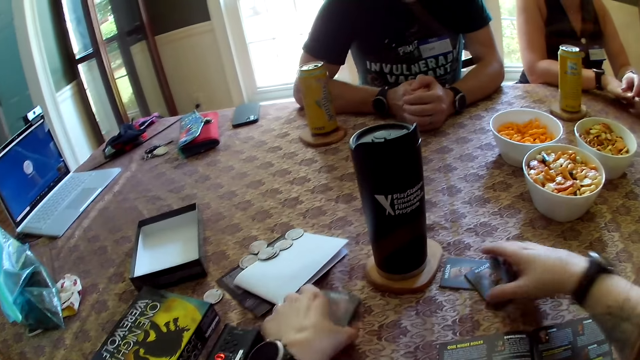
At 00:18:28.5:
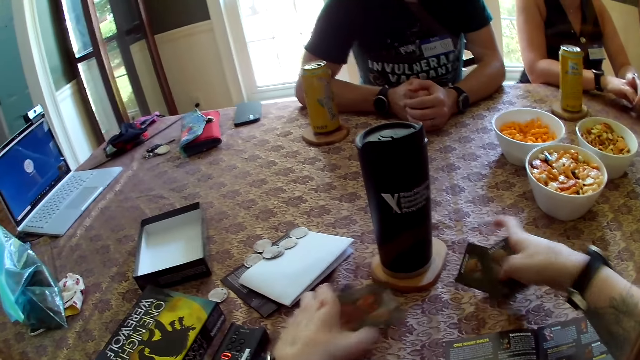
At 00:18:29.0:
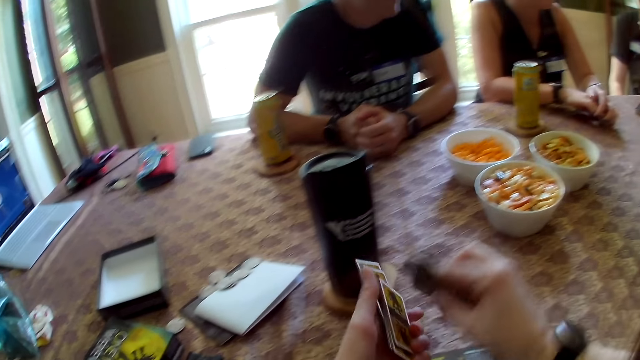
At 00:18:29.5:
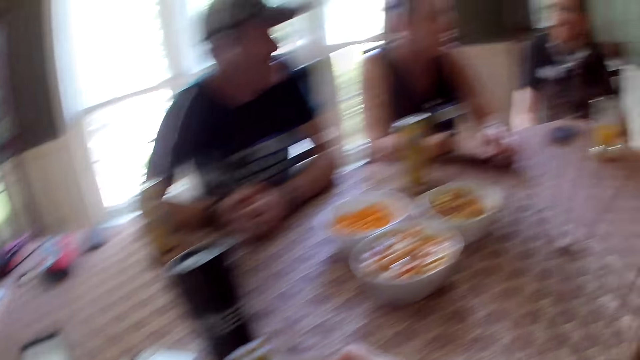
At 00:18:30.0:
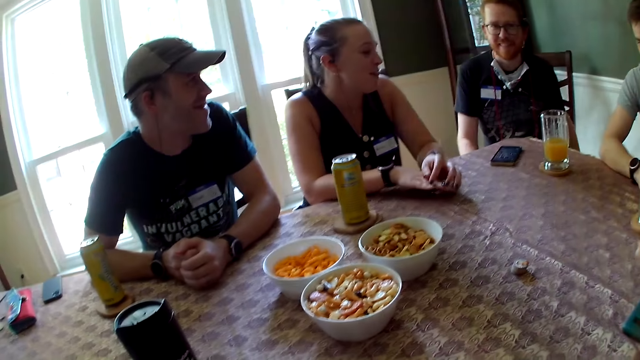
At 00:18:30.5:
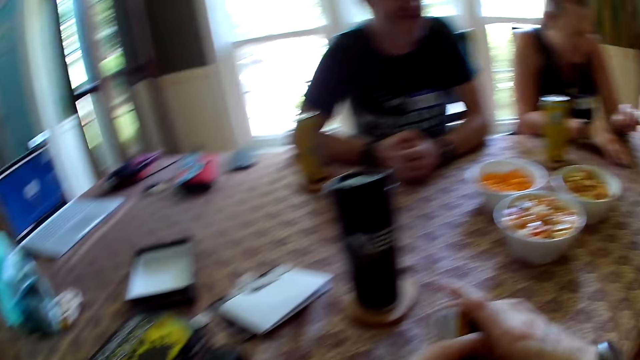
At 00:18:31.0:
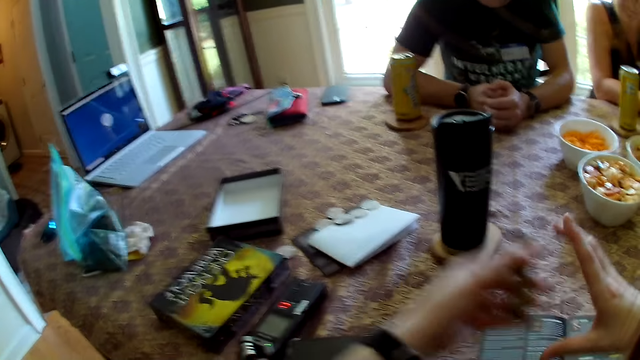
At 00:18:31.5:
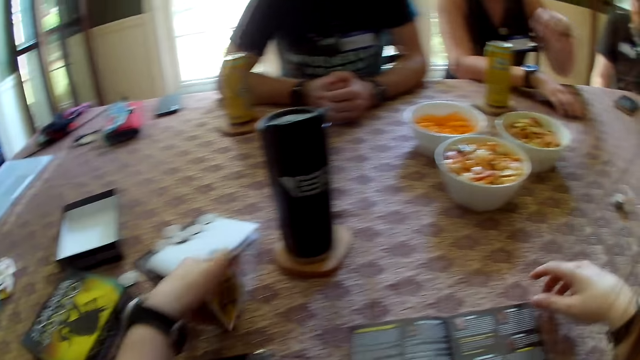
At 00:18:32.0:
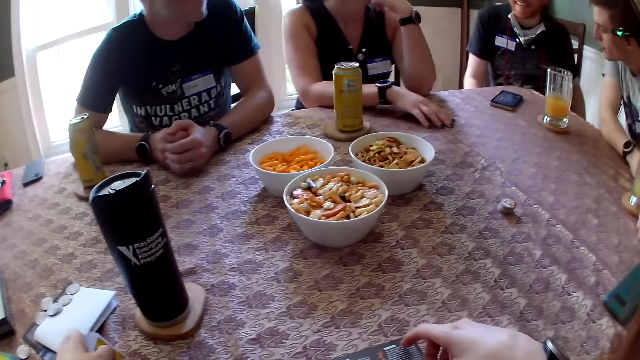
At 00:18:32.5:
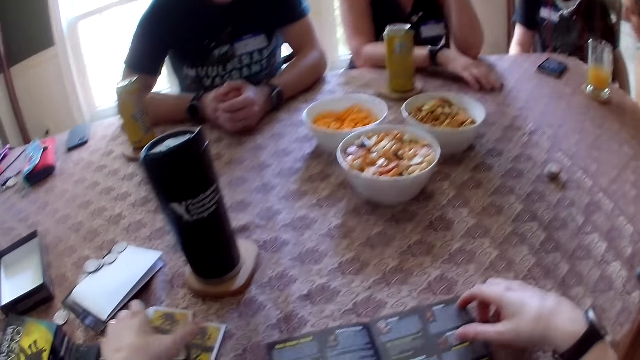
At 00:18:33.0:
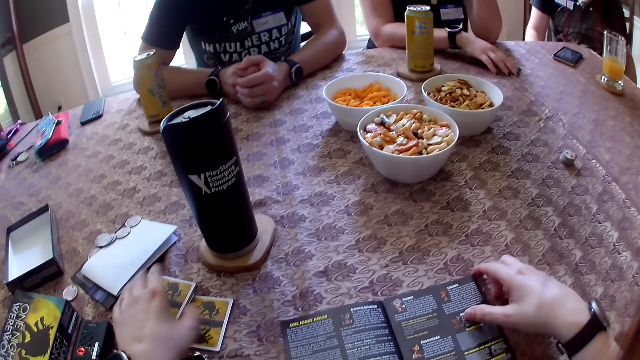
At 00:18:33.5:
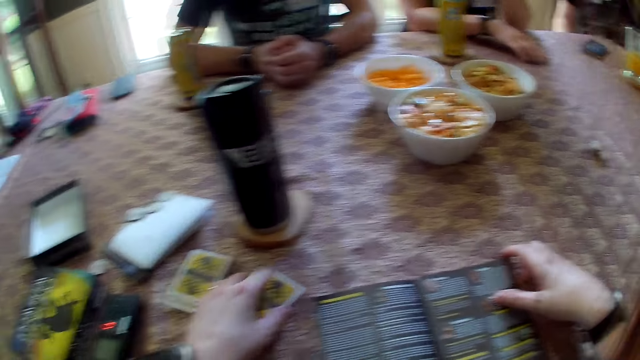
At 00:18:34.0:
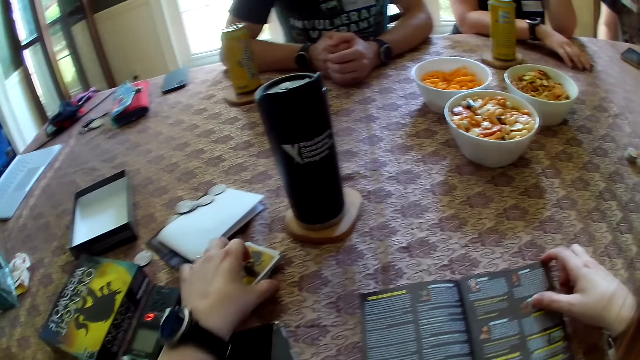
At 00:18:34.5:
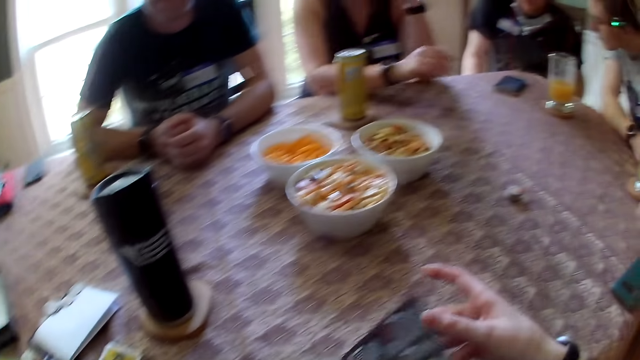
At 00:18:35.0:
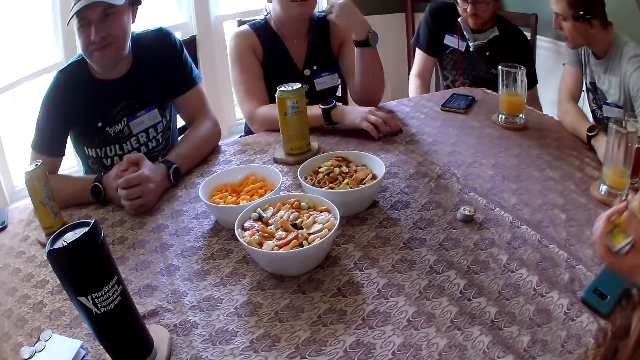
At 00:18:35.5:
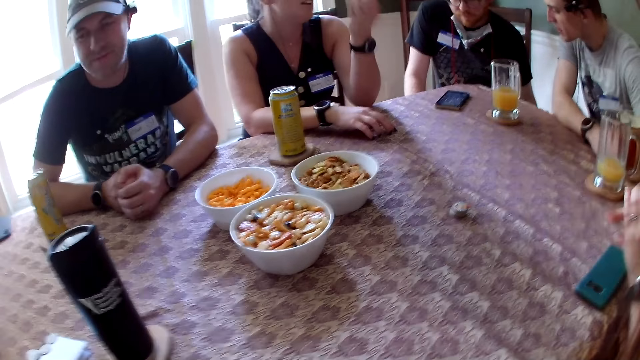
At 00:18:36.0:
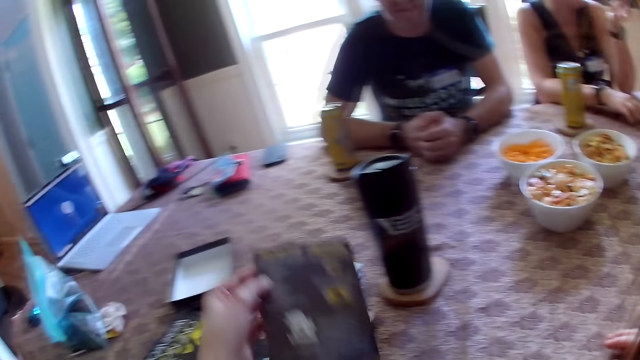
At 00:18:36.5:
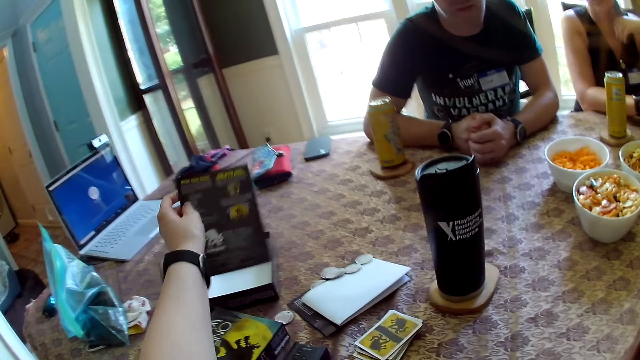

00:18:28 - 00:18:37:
The camera wearer arranges cards. A woman speaks to a man. The camera wearer picks cards. The man speaks to a group of people at the table. He speaks again. The woman lifts her left hand. Another man speaks with the first man. Another woman shuffles the card game with her hand. The camera wearer places cards on the table. The first woman speaks to the group of people at the table. The camera wearer arranges the manual. The other man speaks with the first man.

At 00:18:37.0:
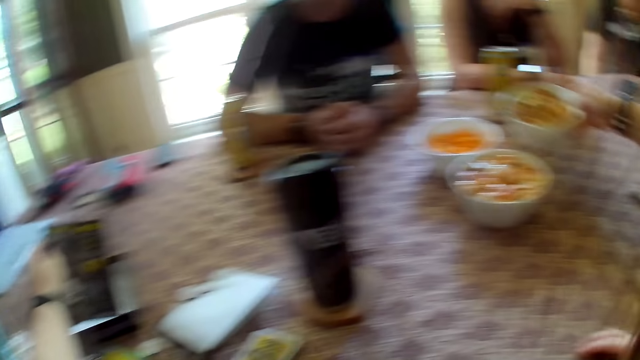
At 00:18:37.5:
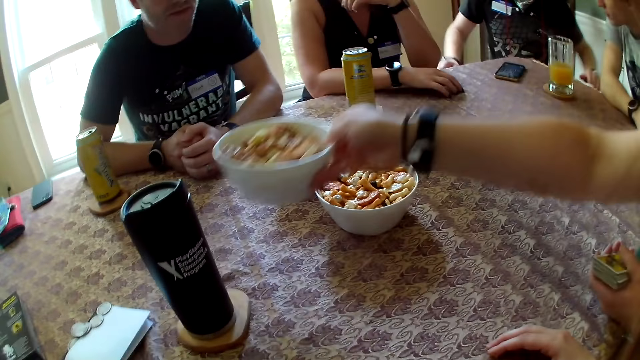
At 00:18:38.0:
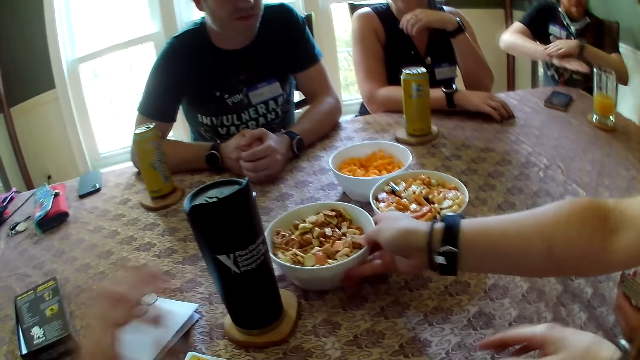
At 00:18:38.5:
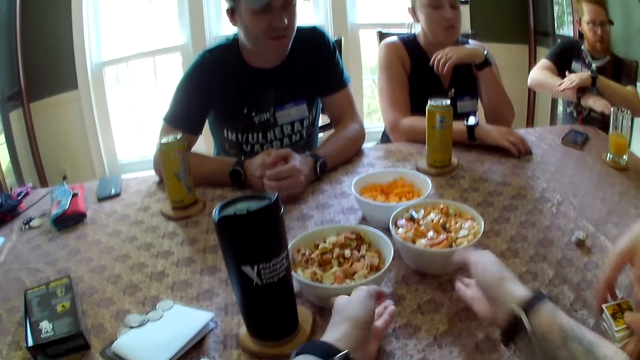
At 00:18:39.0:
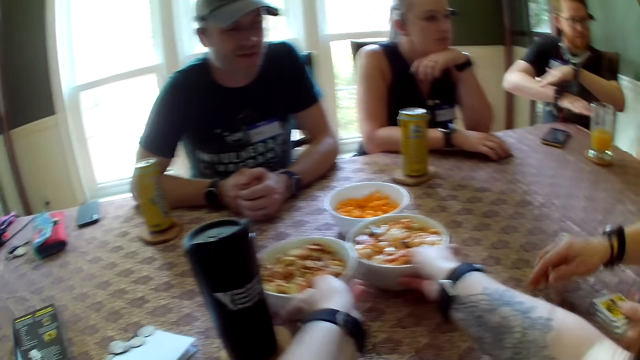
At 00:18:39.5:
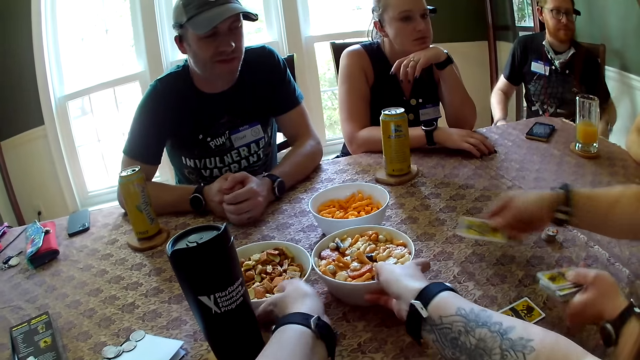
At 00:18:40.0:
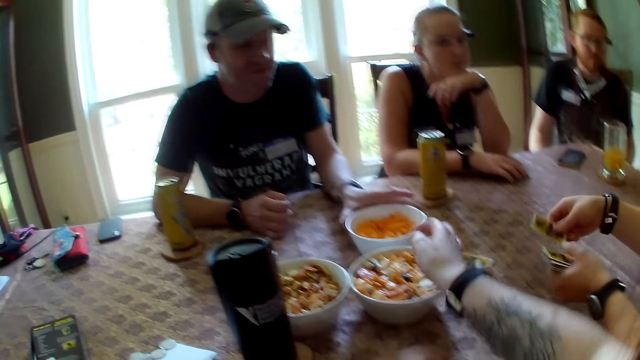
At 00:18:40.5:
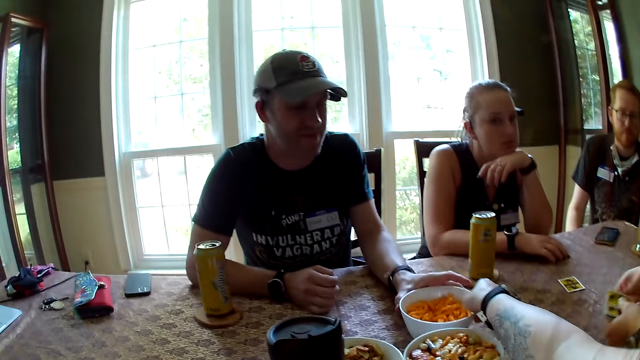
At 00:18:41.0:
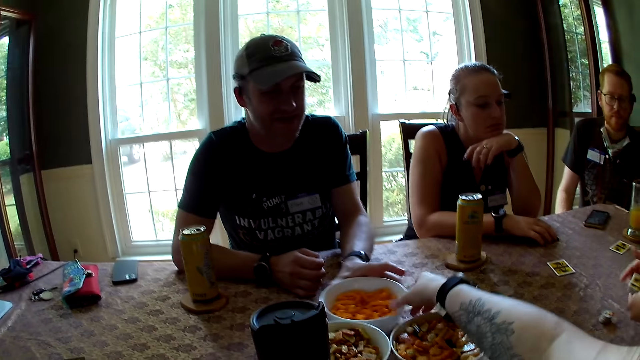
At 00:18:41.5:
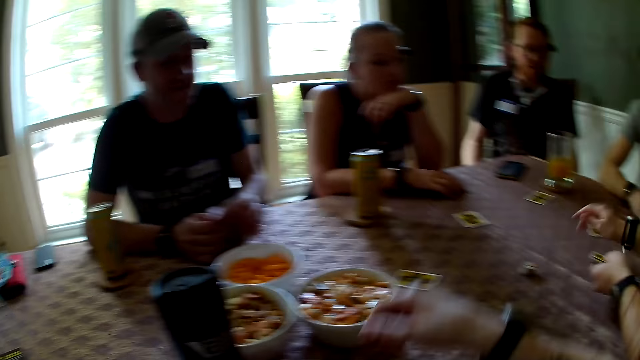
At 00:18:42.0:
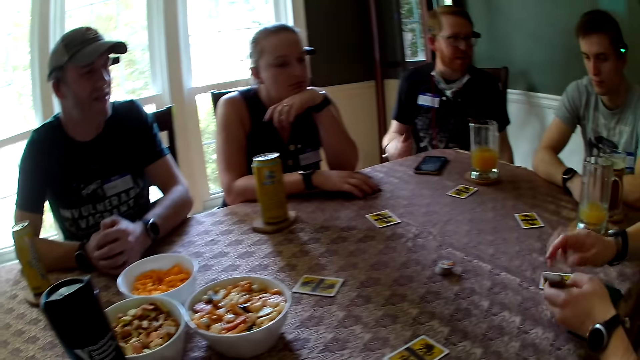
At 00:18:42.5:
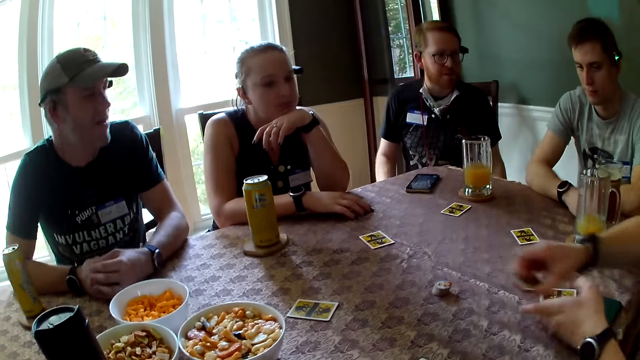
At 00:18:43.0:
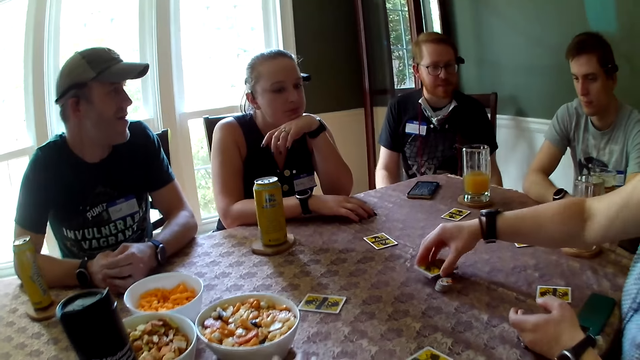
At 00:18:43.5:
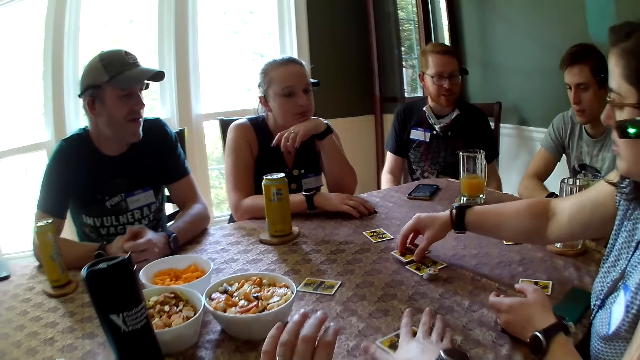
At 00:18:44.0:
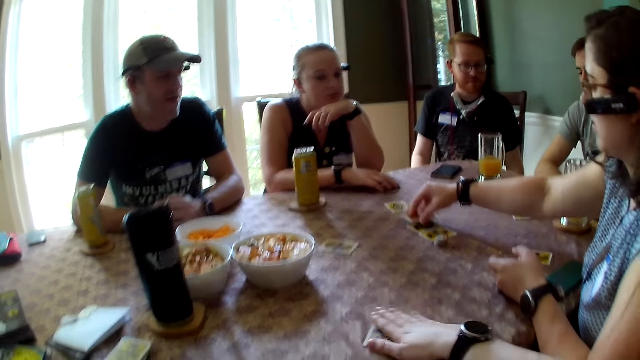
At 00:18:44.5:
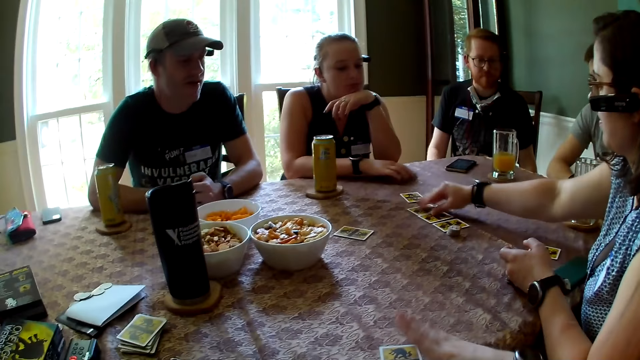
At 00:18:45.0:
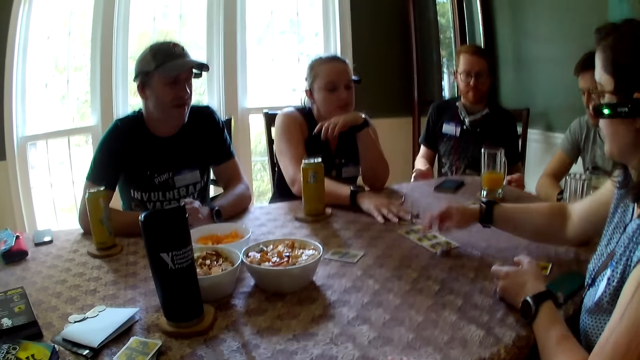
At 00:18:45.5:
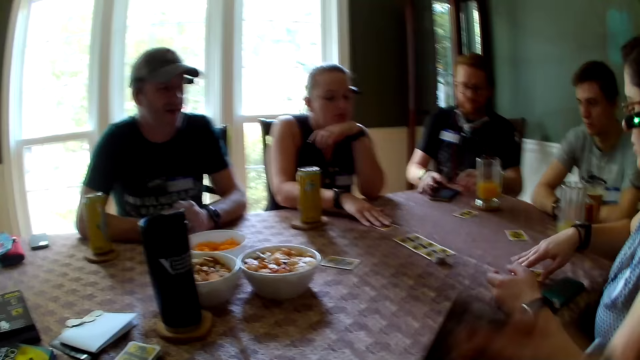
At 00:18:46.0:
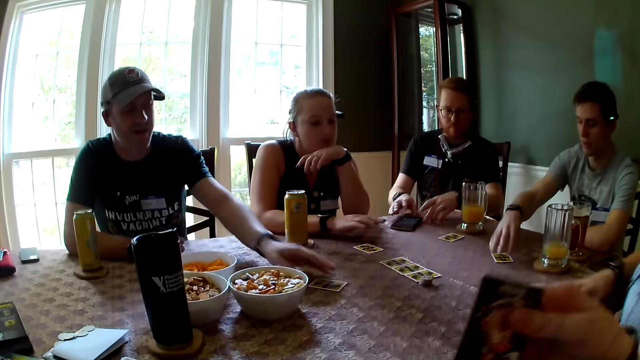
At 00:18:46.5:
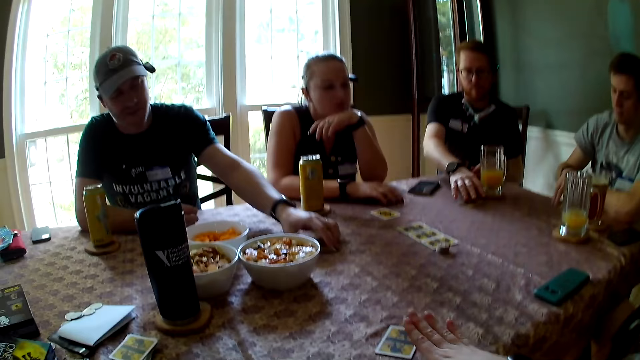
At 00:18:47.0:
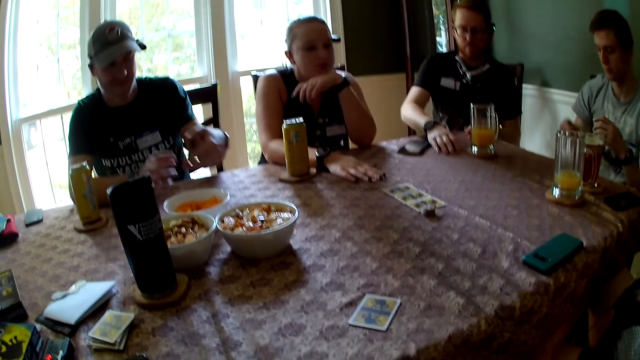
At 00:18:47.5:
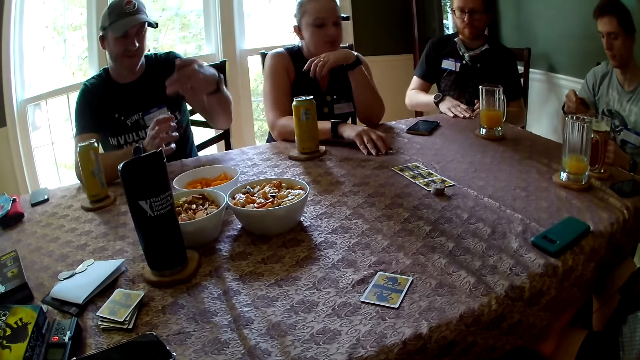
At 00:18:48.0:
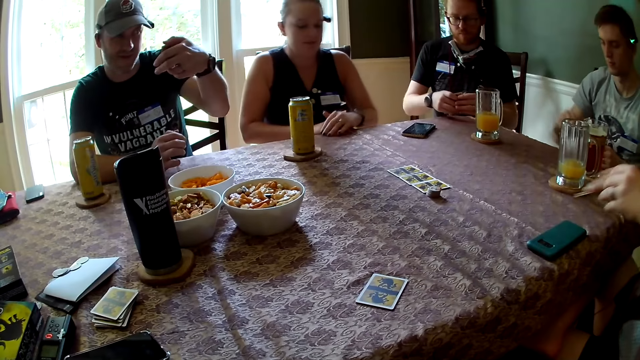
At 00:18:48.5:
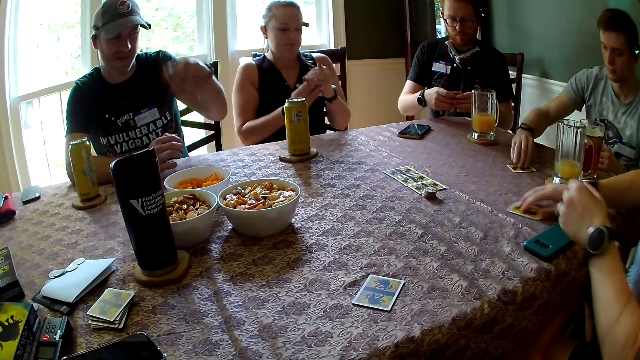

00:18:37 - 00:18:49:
A man speaks with another man. A woman moves a bowl of snacks aside on the table with her hand. The woman shares the cards to the group of people at the table with her hand. The second man speaks with the first man. The camera wearer moves bowls of snacks on the table. A third man moves a bowl of snacks with his hand on the table. The first man speaks to the group of people at the table. The first man speaks with the second man. The first woman places a card on the table. Another woman moves the card with her hand on the table. The second man speaks to the group of people at the table. The first man moves his phone with his hands. The first woman takes the card from the table with her hand and checks the card in her hand. The third man moves the card with his hand on the table. The second man moves the card towards himself. The first man moves the card to himself with his hand on the table. The third man picks up the card. The second man checks the card. The first man picks up the card. The third man checks the card. The first man checks the card. The second man drops the card on the table with his hand. The first woman drops the card on the table. The second man picks up the card.
